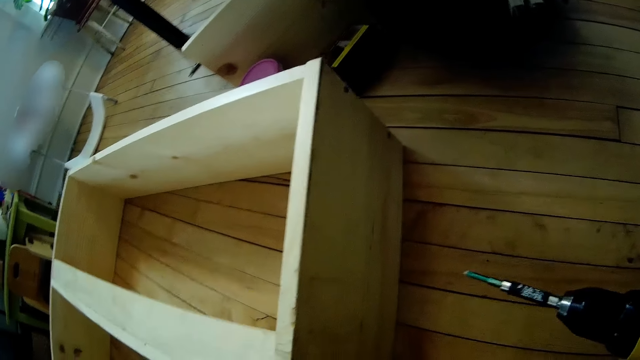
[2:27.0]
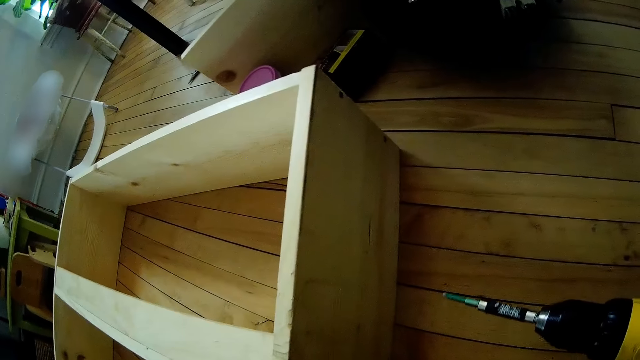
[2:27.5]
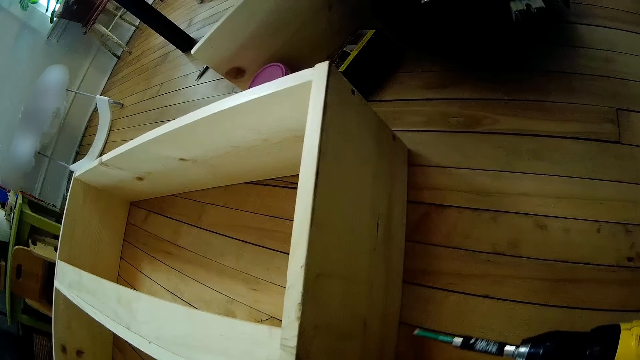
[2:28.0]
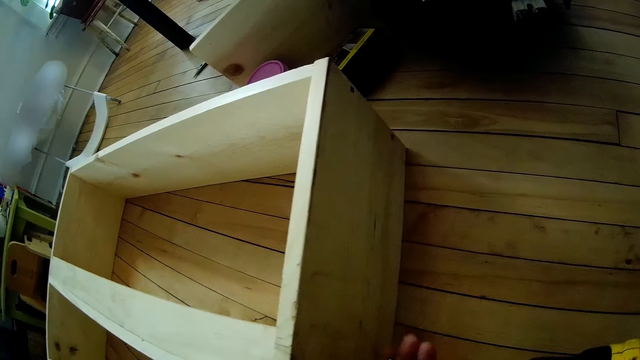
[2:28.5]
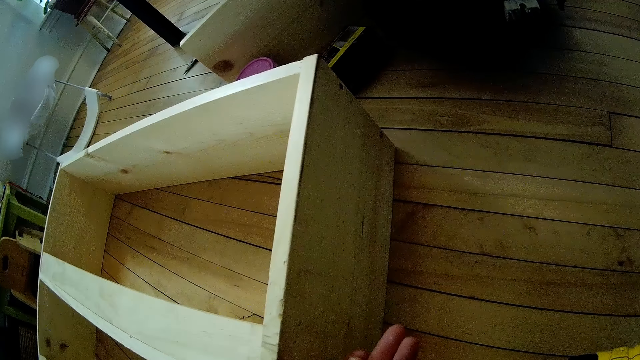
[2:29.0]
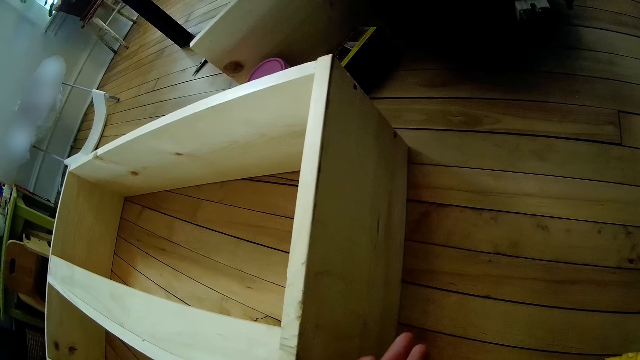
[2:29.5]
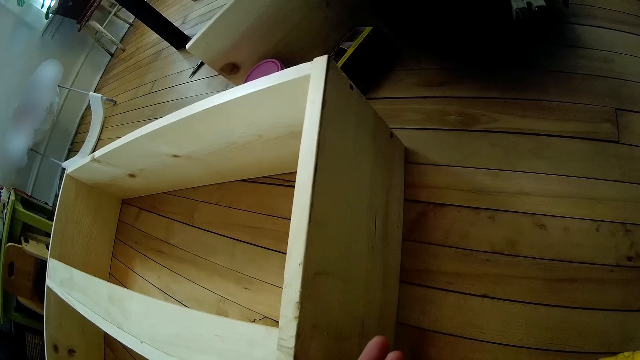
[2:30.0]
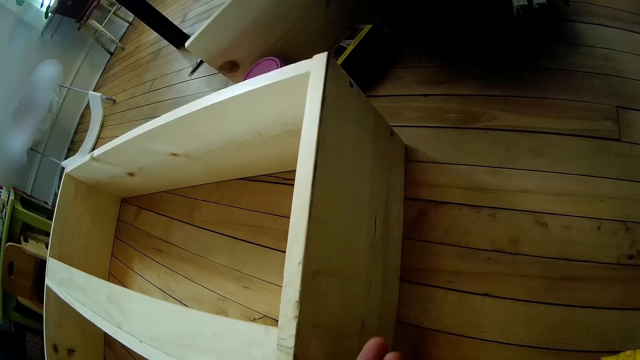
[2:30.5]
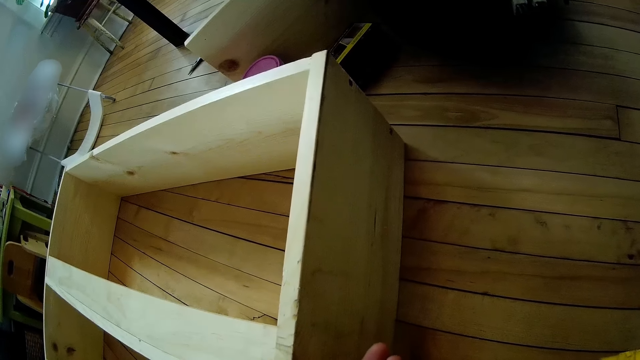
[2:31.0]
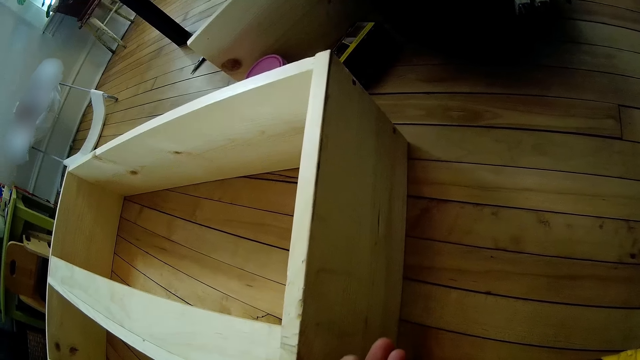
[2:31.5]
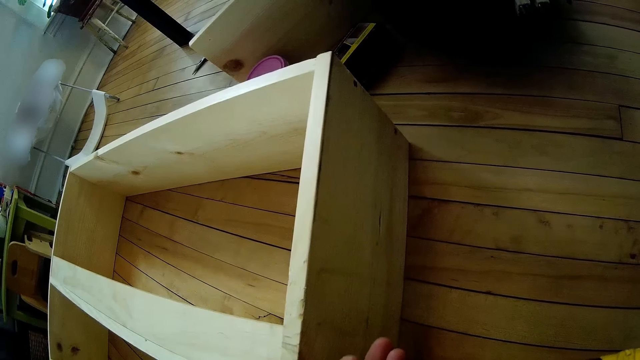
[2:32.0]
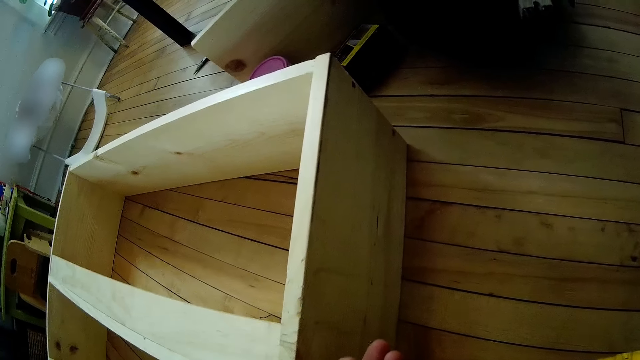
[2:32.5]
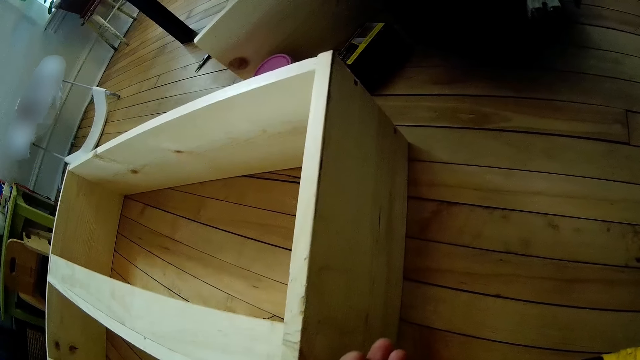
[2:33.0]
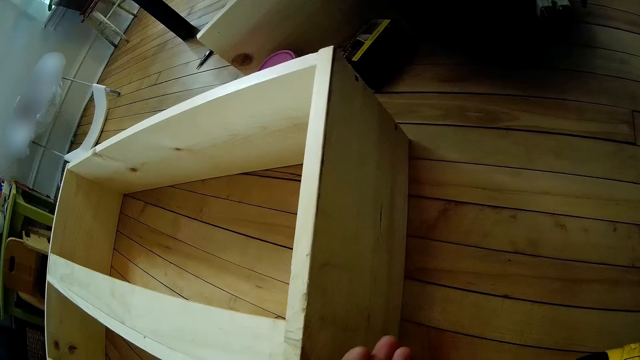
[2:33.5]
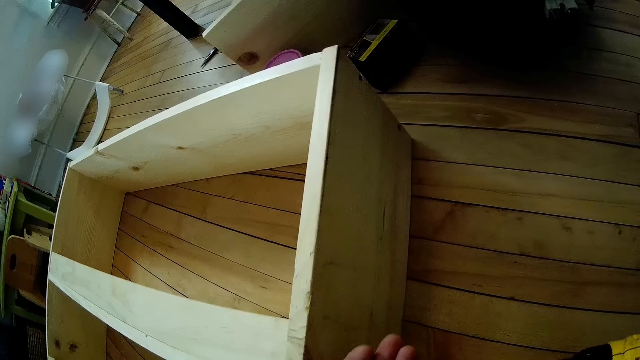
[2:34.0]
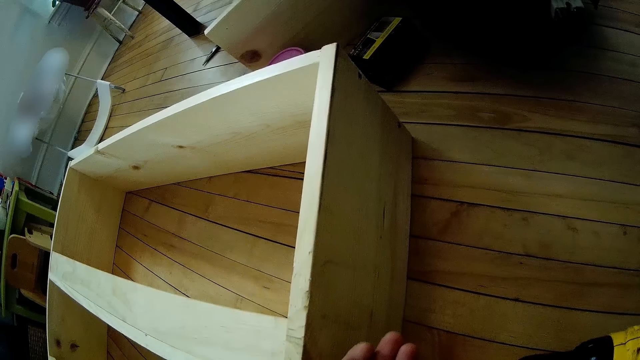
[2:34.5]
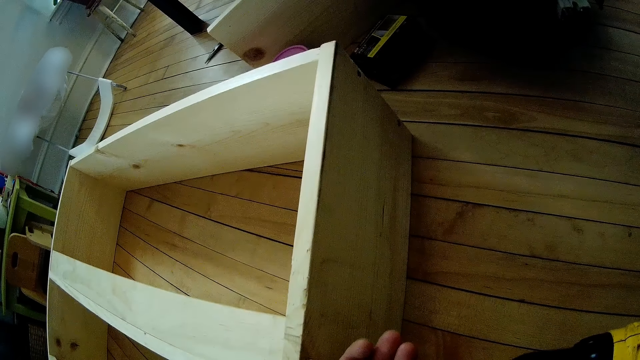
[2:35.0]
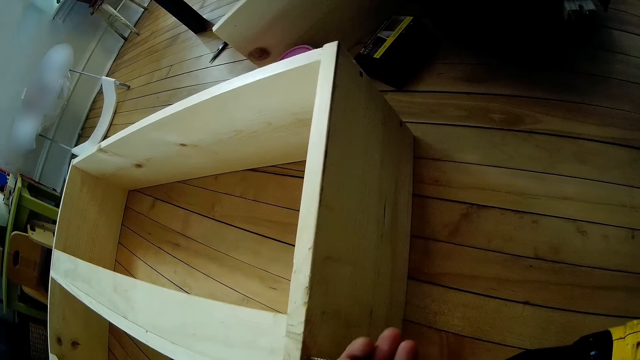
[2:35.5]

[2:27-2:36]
The camera wearer holds the cordless driver with his right hand. He picks up the screw. He fixes the screw to the drill. He drills the wooden furniture with the cordless driver in his right hand.

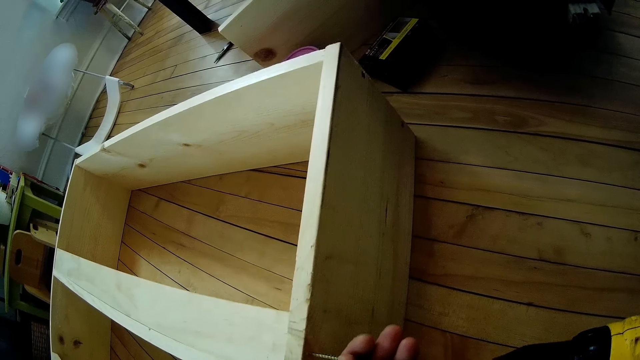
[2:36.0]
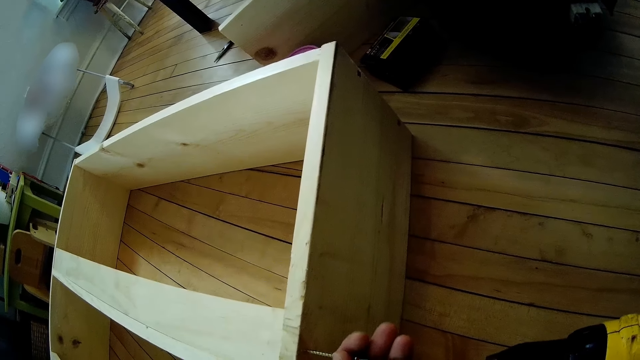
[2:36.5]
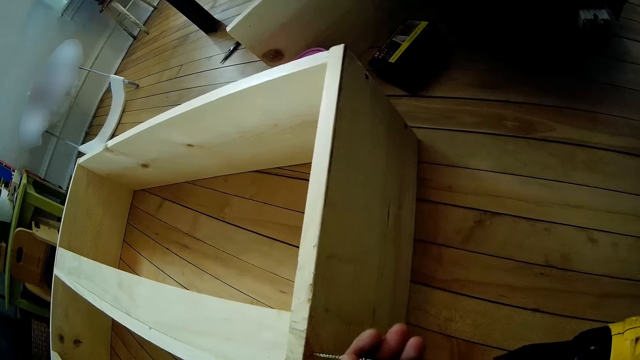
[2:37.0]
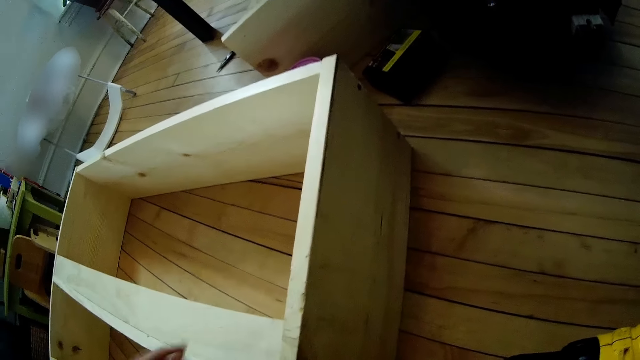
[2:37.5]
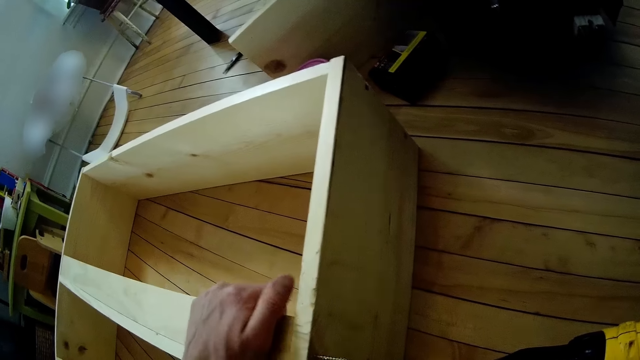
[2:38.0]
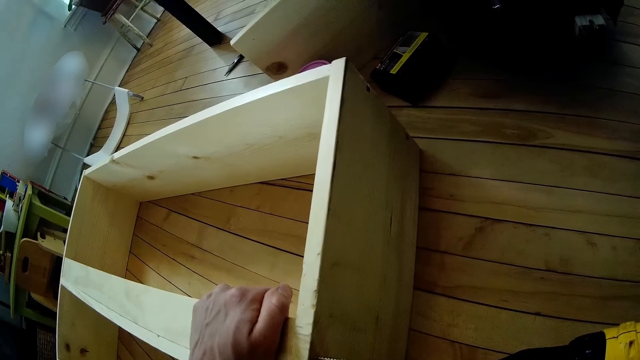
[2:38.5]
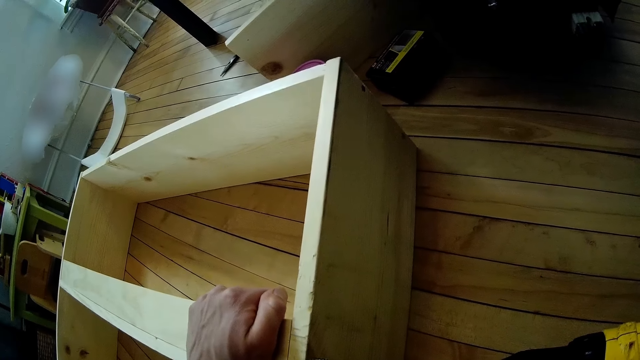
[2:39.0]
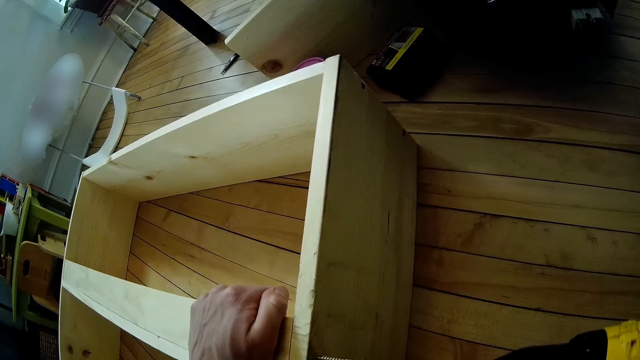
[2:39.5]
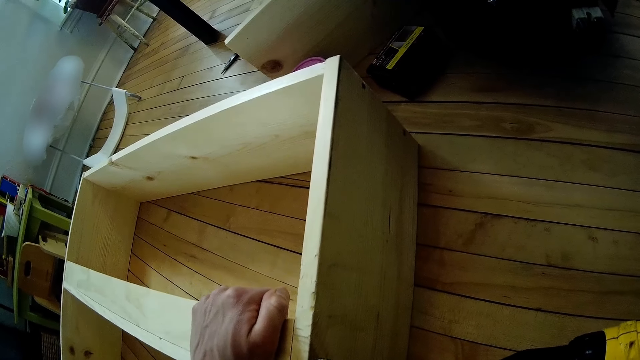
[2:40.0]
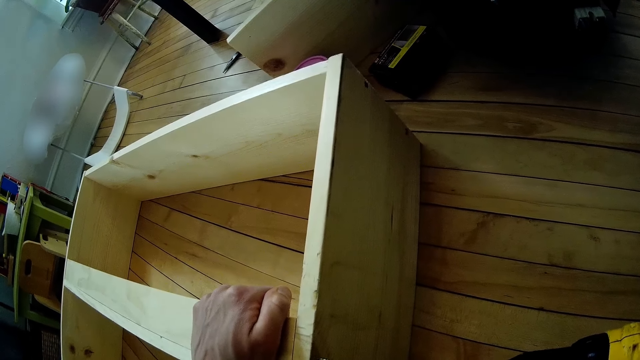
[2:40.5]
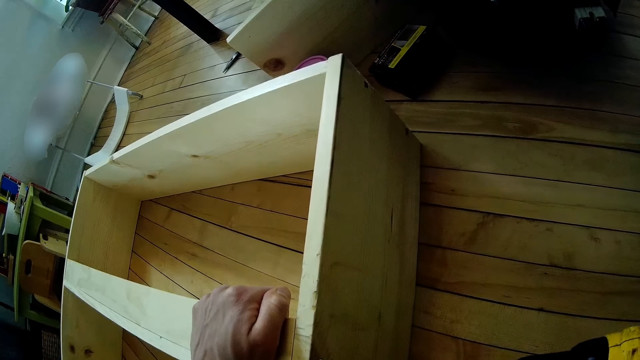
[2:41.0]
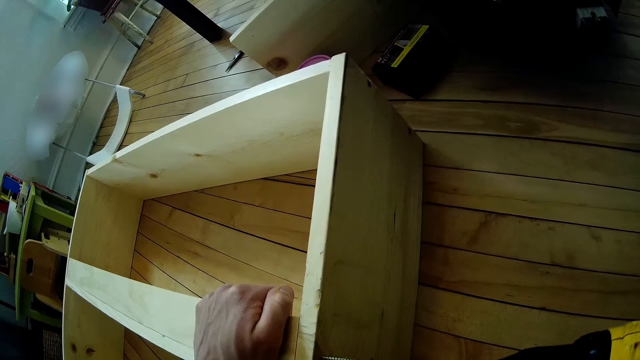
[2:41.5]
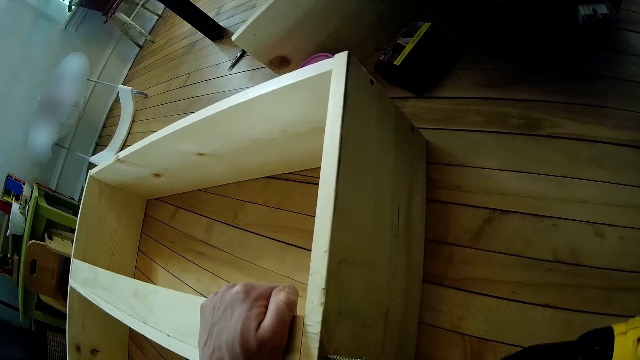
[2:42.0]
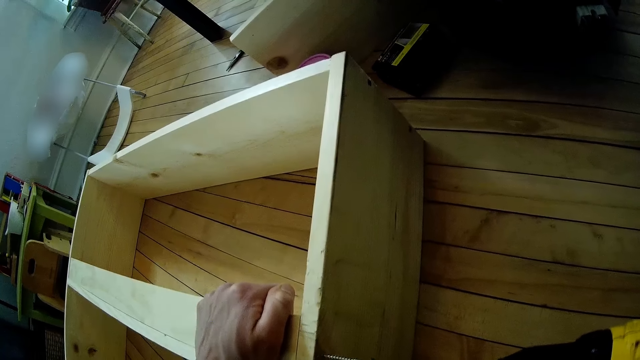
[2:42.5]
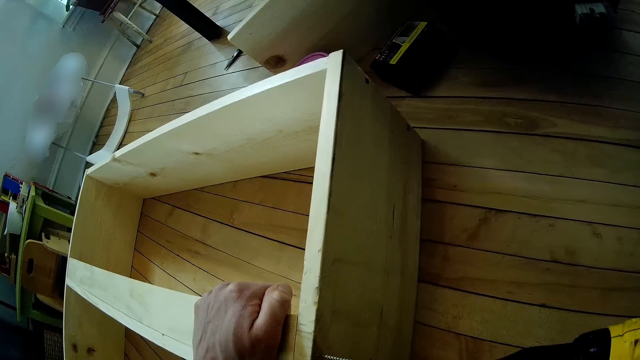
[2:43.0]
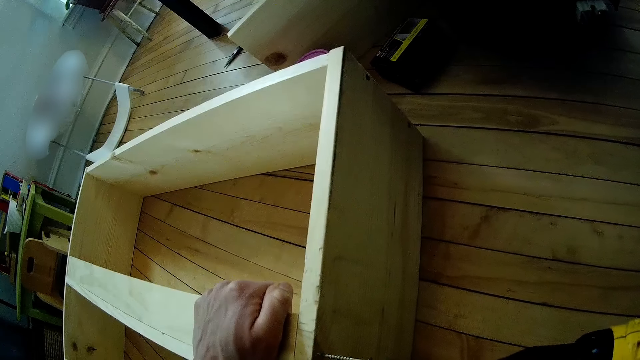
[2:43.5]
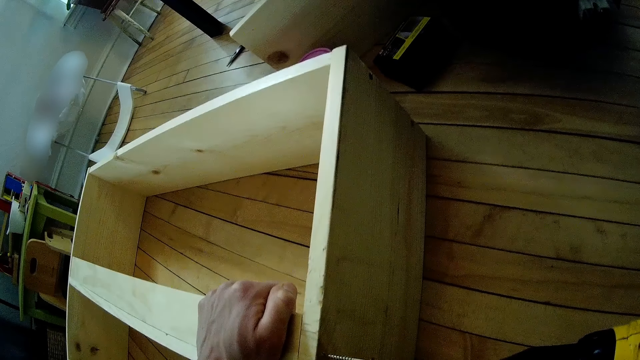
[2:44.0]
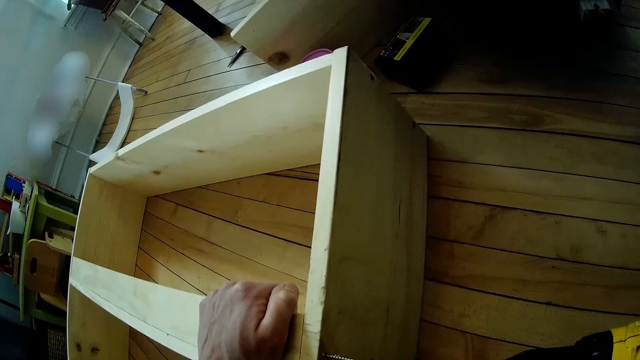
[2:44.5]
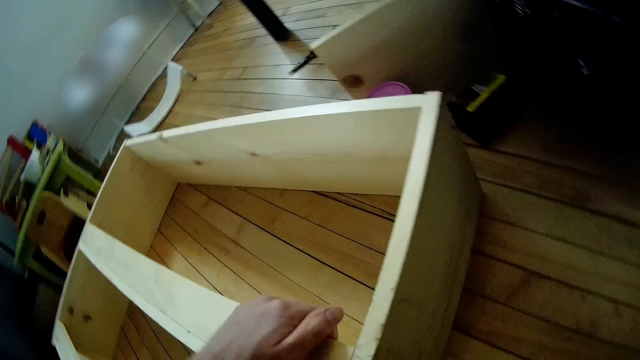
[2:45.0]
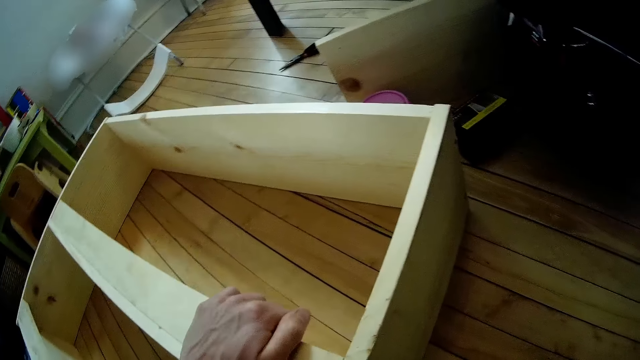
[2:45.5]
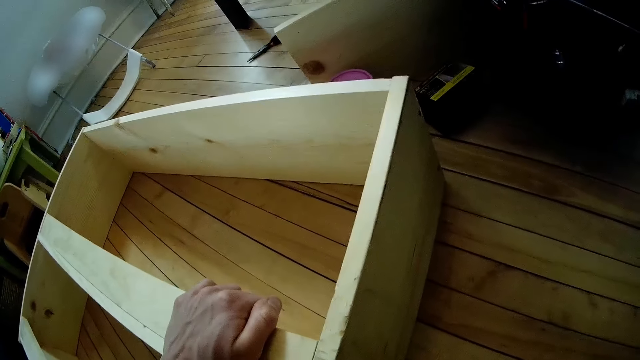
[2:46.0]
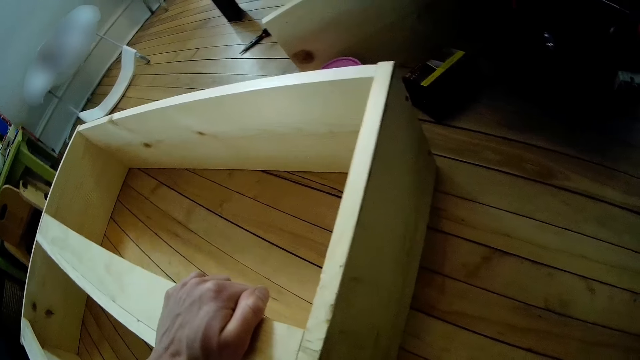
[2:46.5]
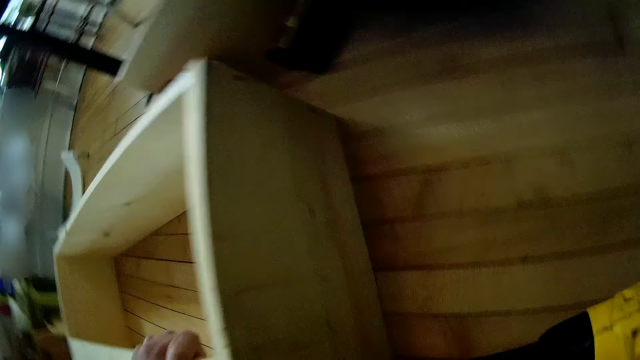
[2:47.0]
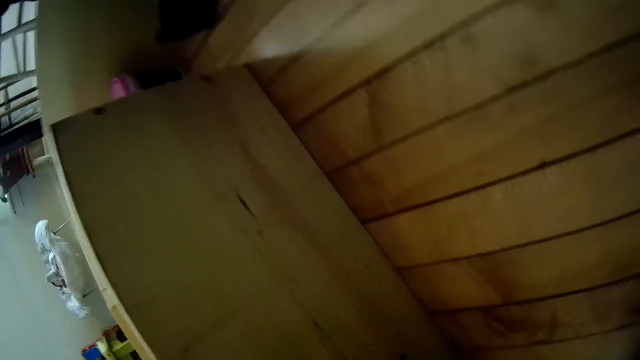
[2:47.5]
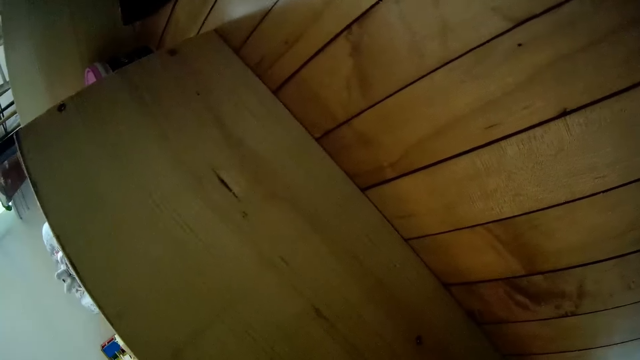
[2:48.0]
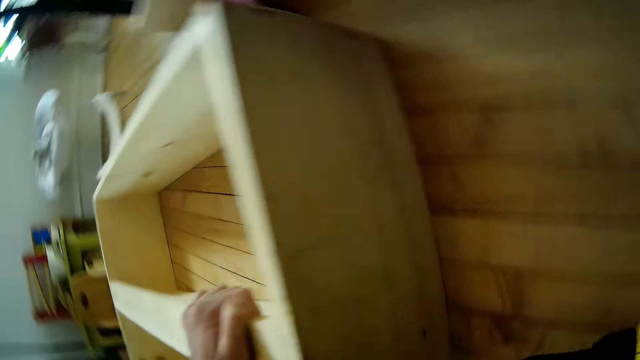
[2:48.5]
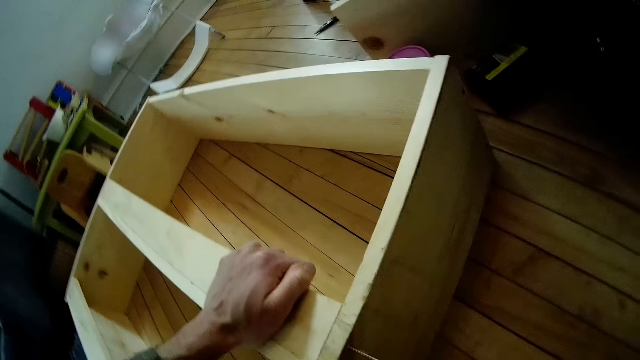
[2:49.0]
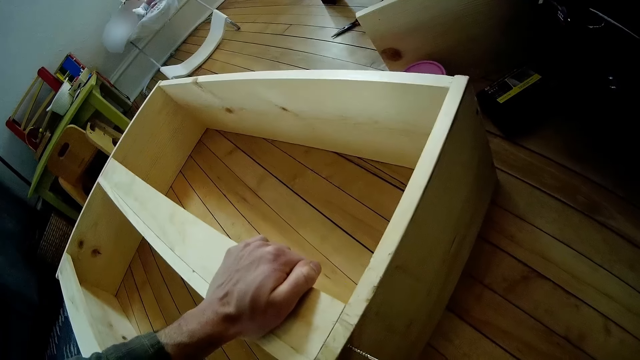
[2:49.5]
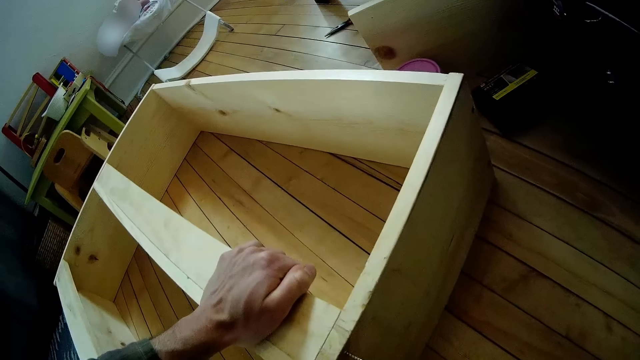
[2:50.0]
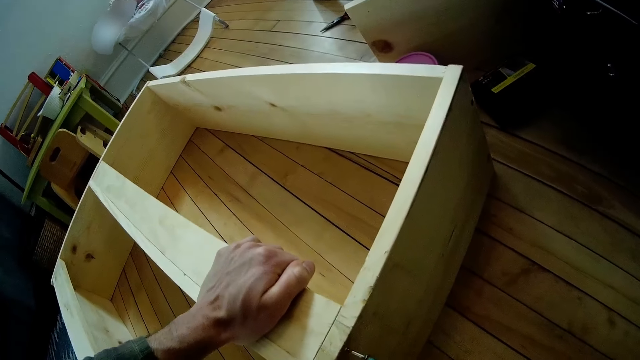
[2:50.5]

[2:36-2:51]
The camera wearer holds the wooden furniture with his left hand. He touches the wooden structure. He drills the wooden furniture with the driller in his right hand.
